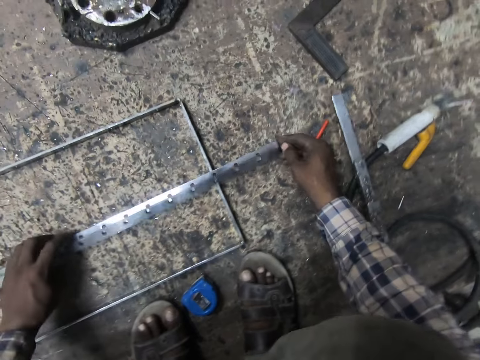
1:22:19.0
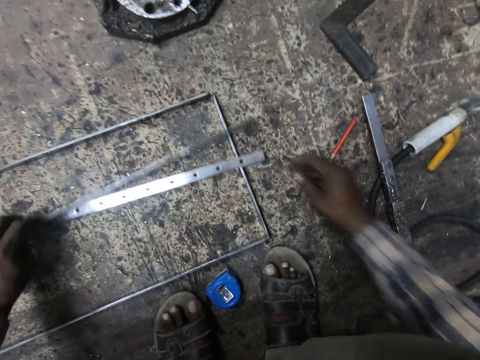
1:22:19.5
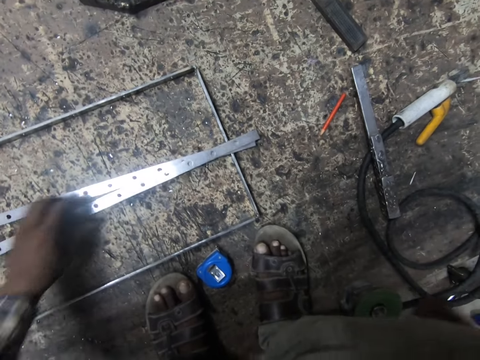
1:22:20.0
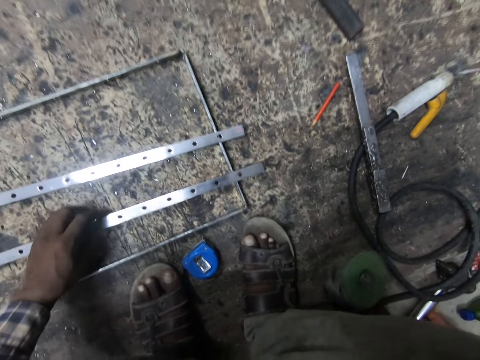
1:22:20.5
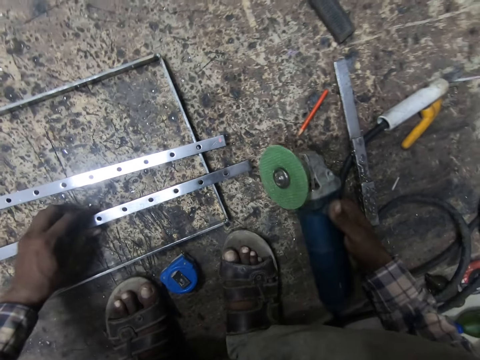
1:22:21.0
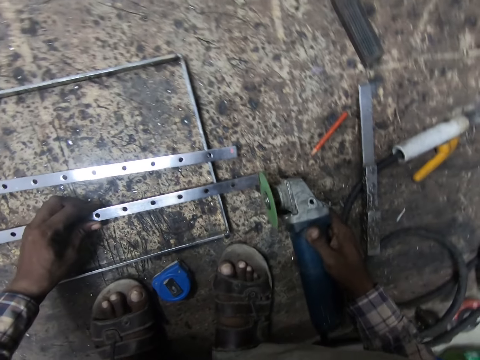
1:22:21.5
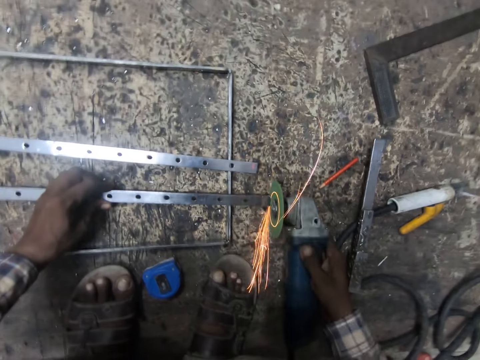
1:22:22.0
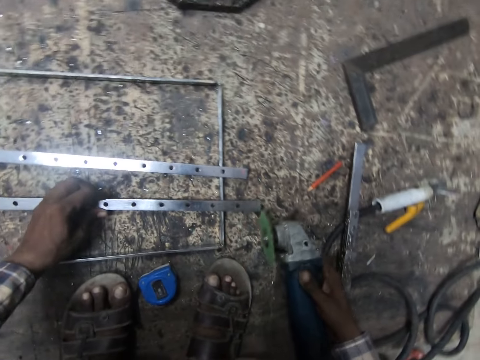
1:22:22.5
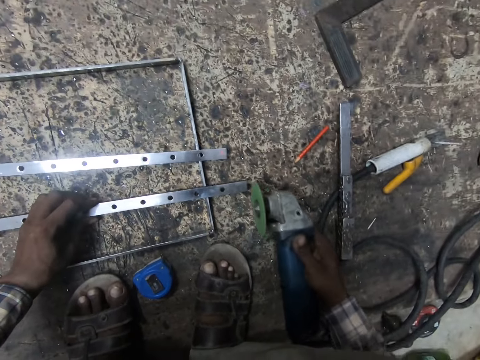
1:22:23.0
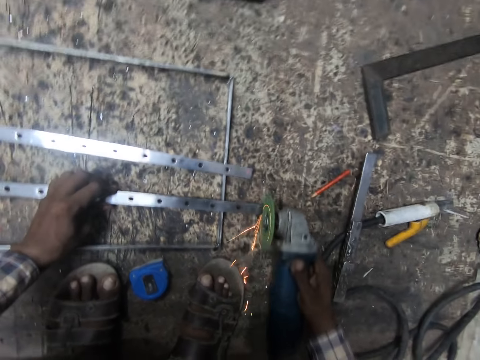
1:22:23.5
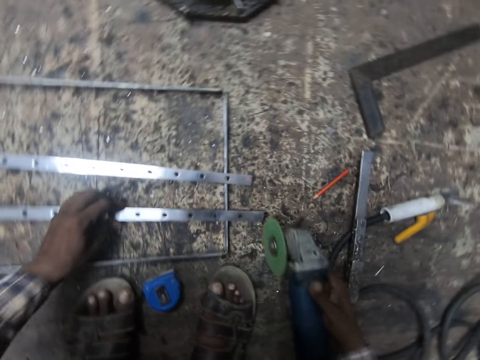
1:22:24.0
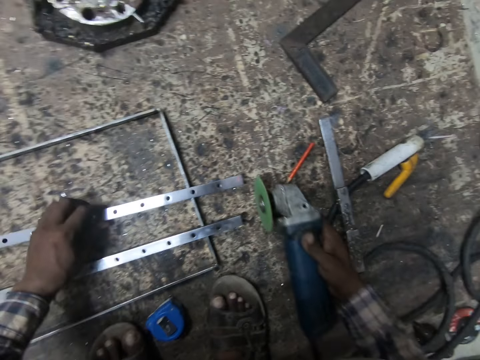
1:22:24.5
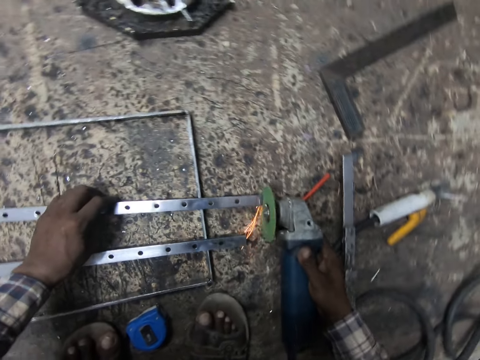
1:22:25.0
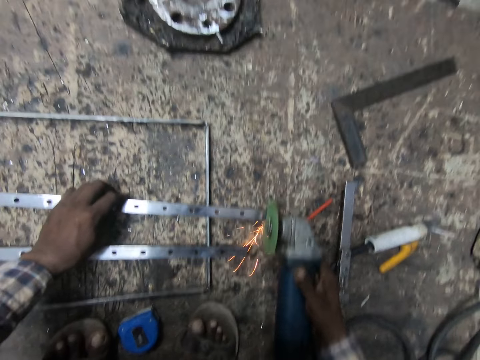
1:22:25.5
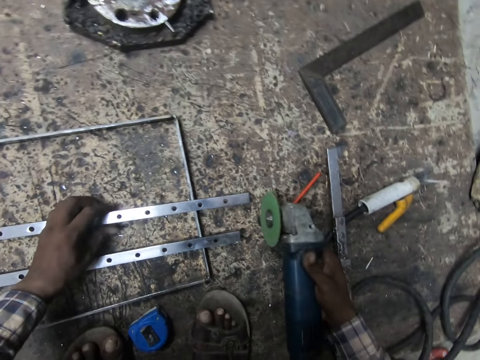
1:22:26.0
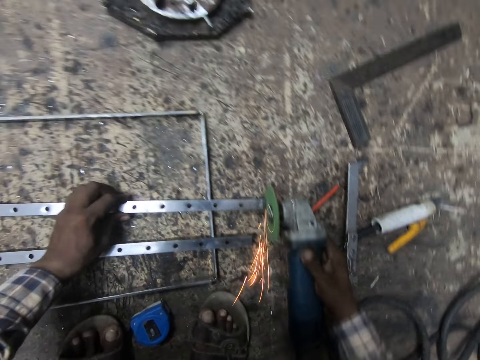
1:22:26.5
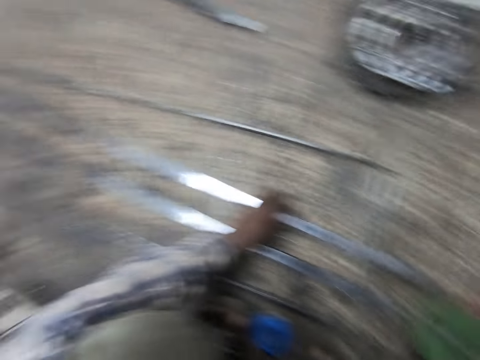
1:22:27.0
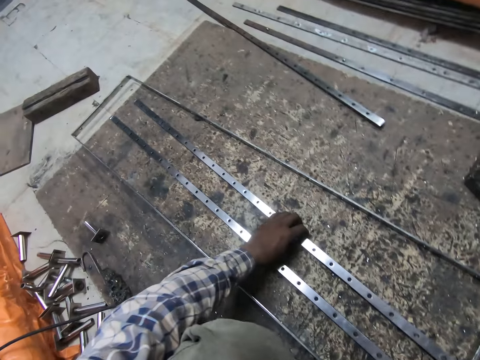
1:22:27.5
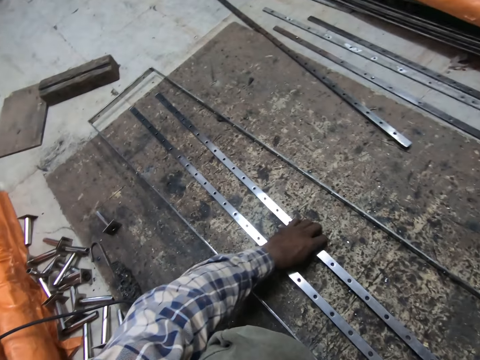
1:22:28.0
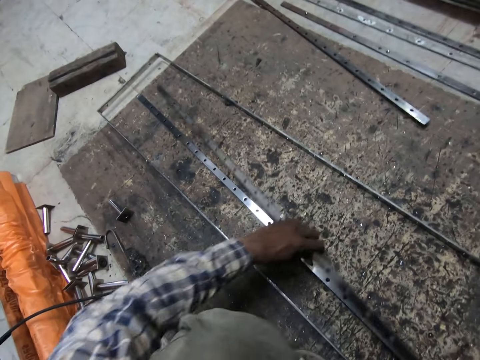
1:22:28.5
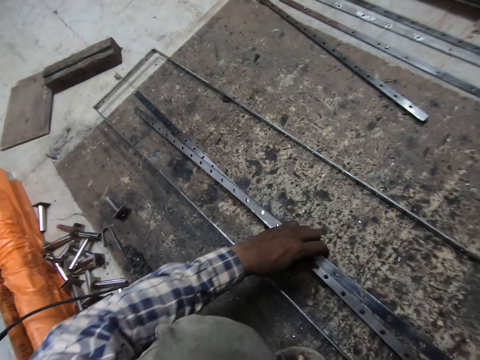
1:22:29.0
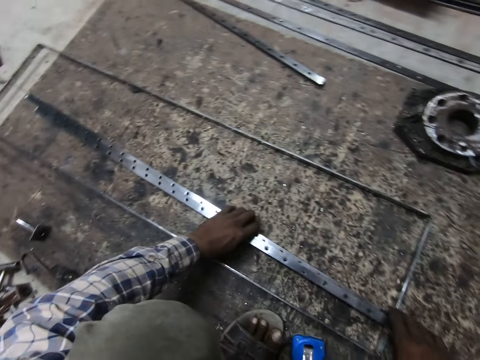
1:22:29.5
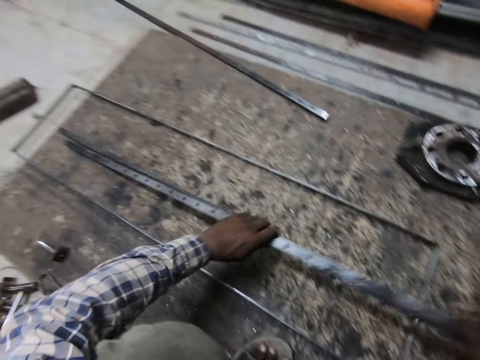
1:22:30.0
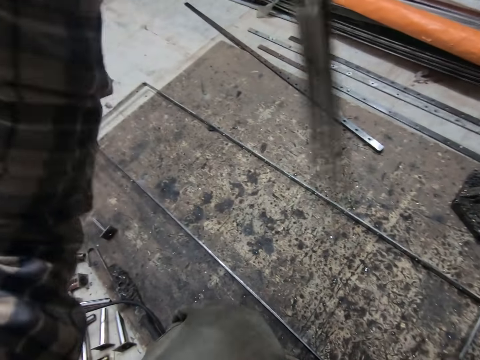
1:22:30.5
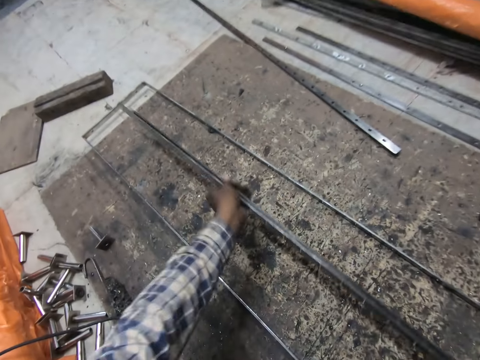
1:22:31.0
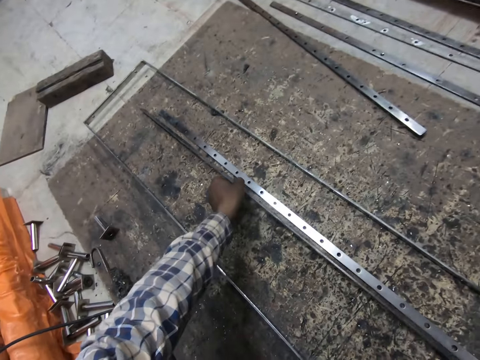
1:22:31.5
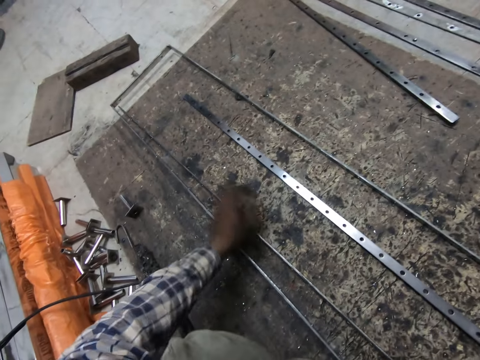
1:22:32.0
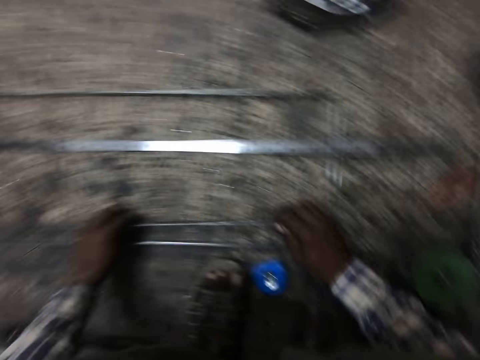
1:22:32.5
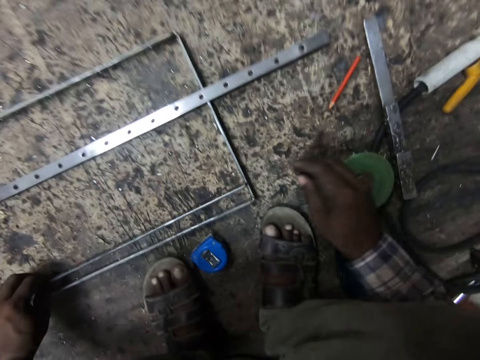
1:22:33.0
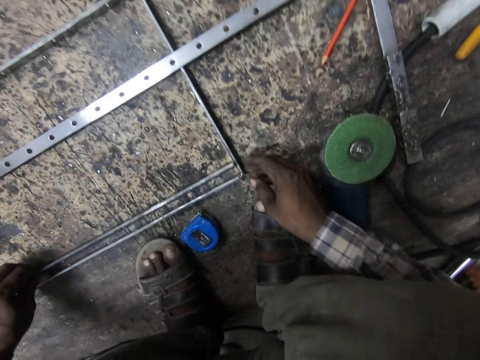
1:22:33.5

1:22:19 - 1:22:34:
The camera wearer drops the welder's pencil on the wooden slab. He separates the metals on the welded metal. He pushes the metals. He picks up the angle grinder from the wooden slab with his right hand. He polishes the edges of the metals with the angle grinder. He turns the metals over on the welded metal.

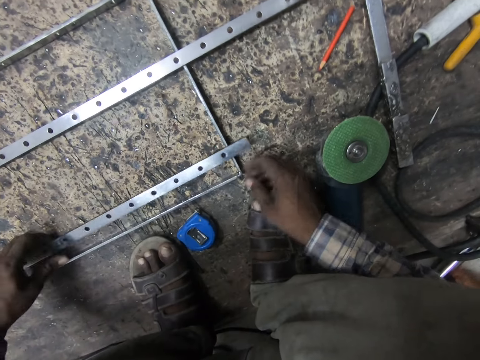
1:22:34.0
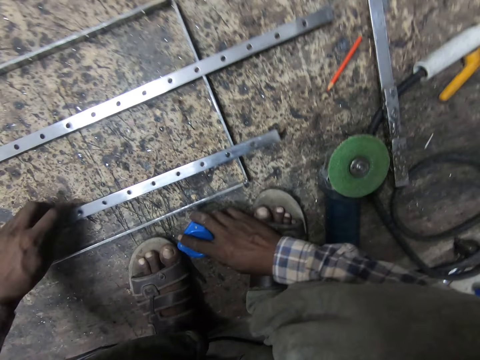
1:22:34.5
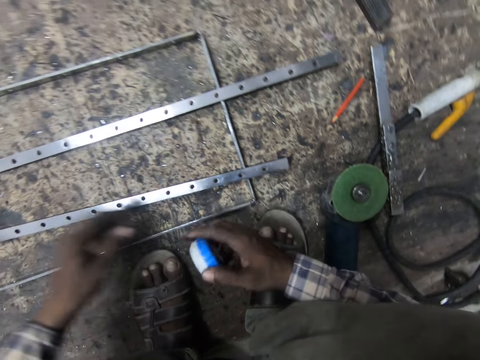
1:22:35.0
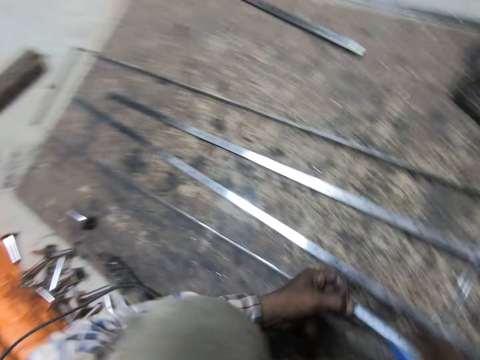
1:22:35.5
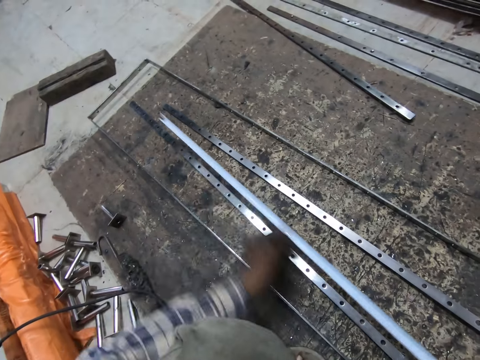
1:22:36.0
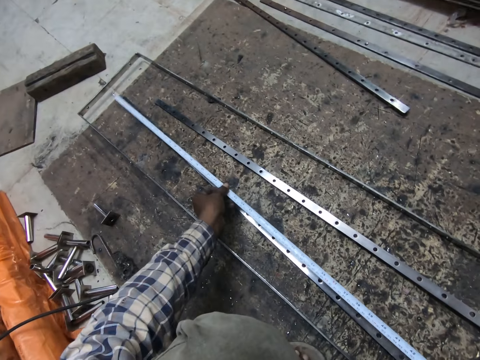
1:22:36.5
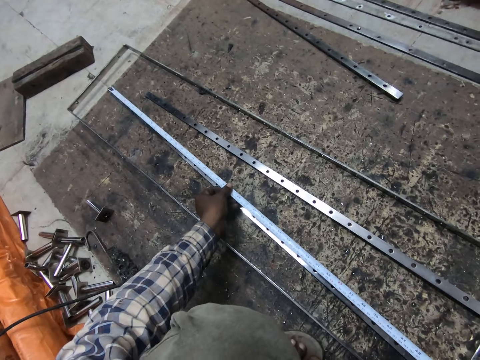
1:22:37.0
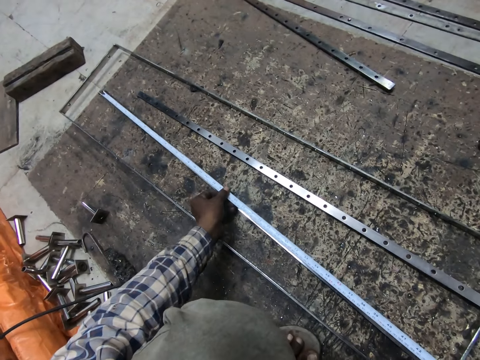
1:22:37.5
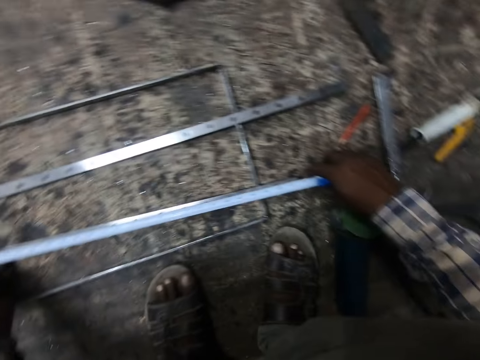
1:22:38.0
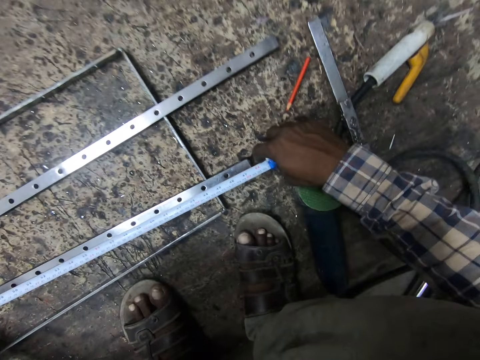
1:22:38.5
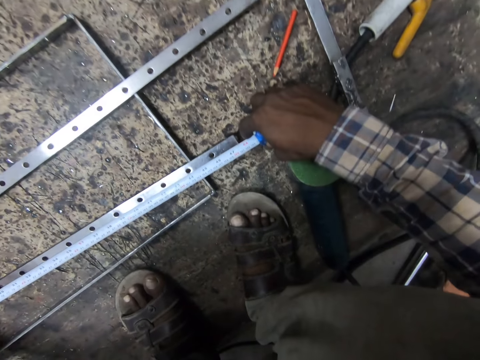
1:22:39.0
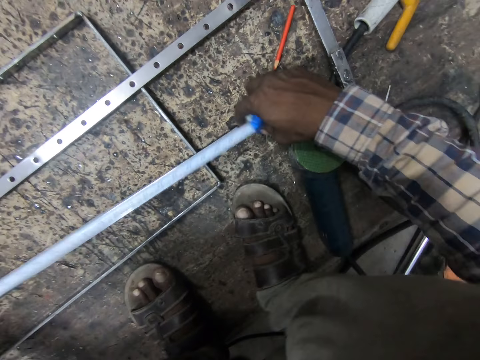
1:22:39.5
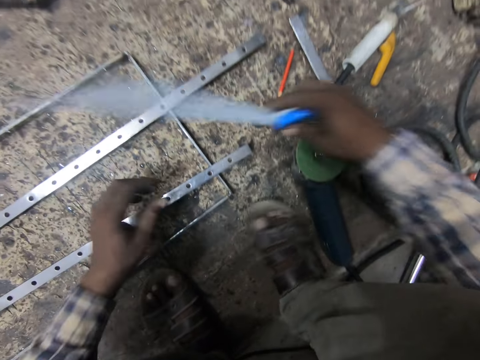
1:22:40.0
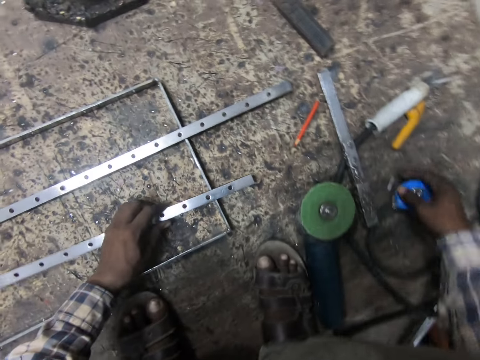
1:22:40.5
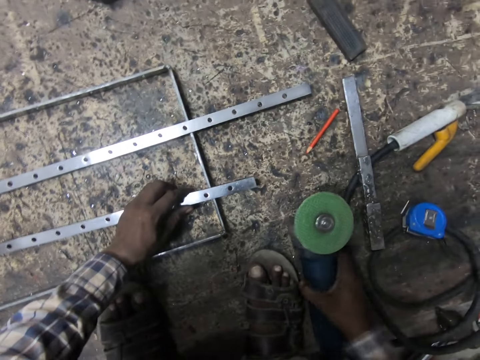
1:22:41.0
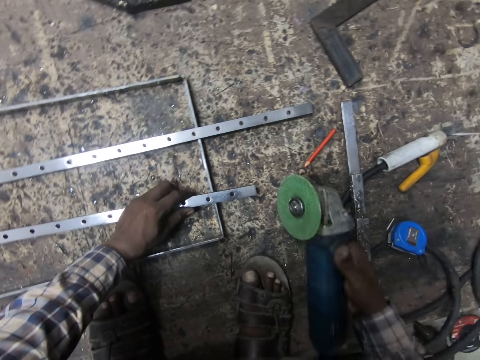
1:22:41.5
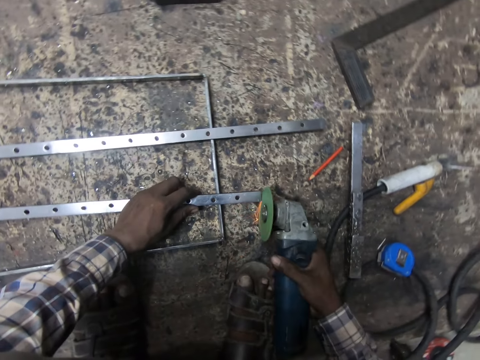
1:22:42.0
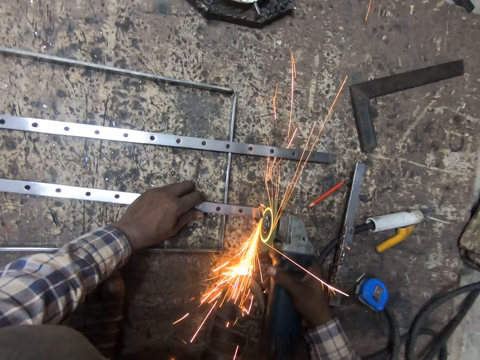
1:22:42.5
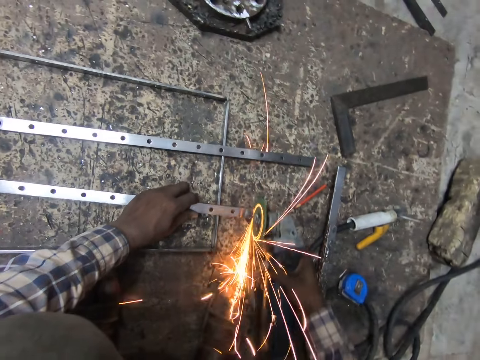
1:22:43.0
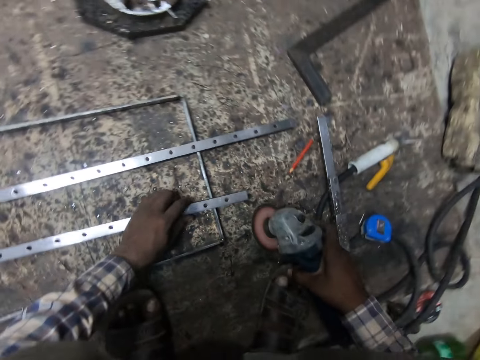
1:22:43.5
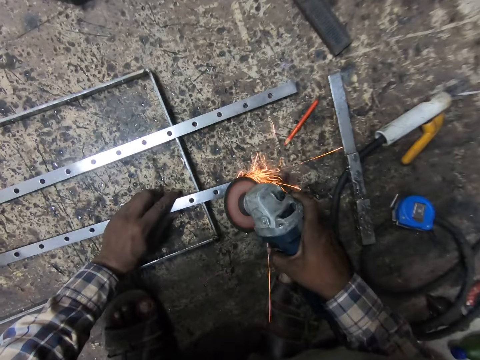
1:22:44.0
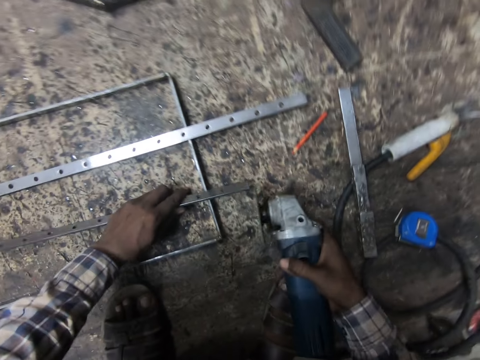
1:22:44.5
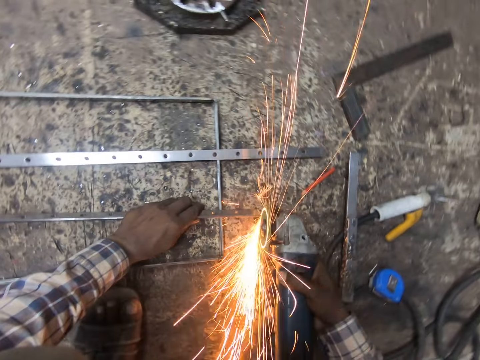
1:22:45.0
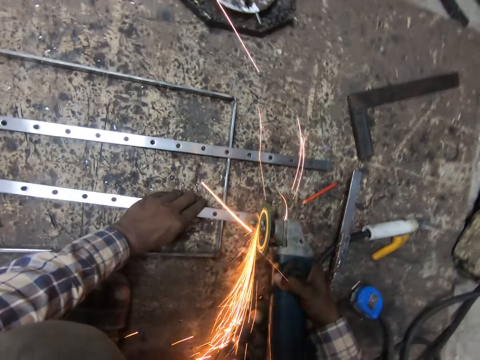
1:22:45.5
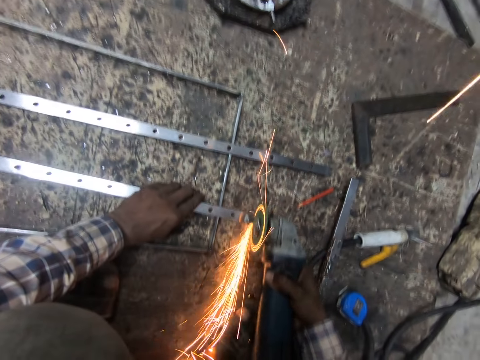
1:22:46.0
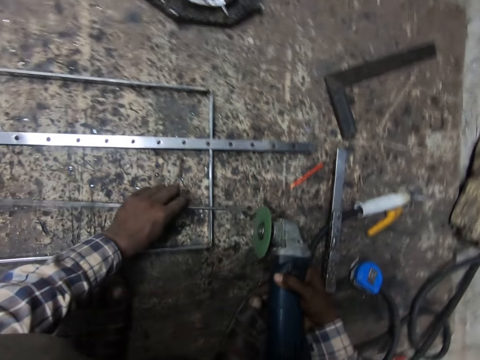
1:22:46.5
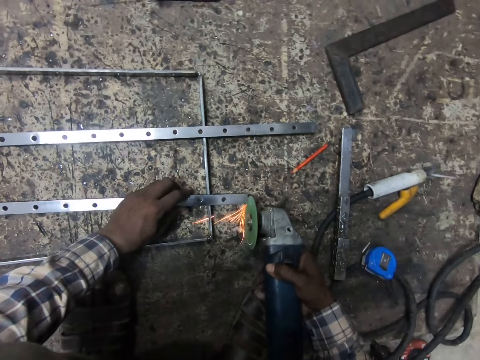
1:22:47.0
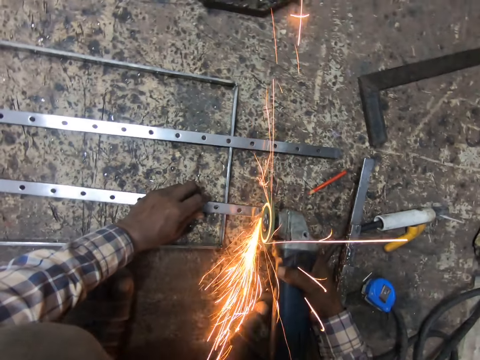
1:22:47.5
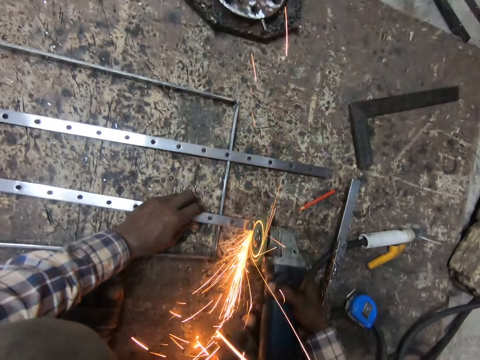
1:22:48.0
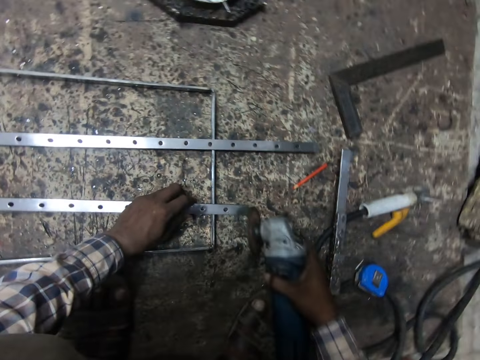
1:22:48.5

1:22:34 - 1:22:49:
The camera wearer picks up a measuring tape from the wooden slab with his right hand. He pulls the tape rule from the measuring tape. He measures one of the metals with the measuring tape. He drops the measuring tape on the wooden slab with his right hand. He picks up the angle grinder from the wooden slab with his right hand. He polishes the edge of one of the metals with the angle grinder.
